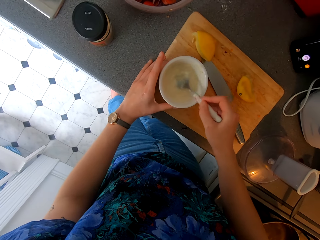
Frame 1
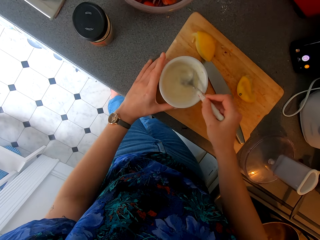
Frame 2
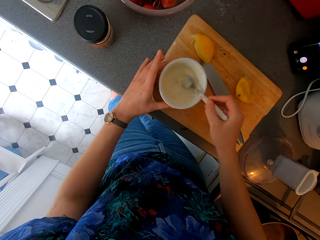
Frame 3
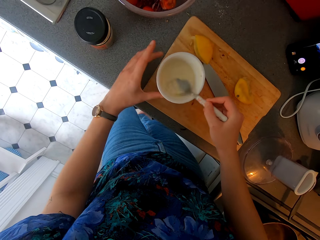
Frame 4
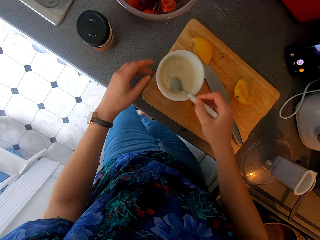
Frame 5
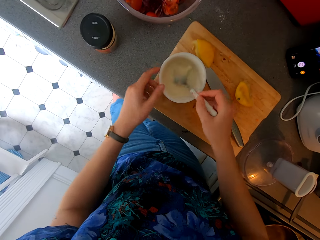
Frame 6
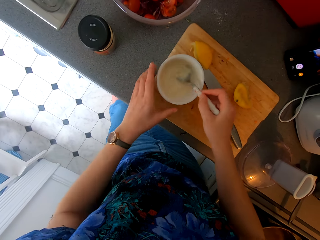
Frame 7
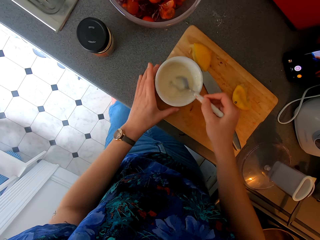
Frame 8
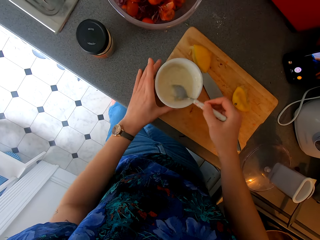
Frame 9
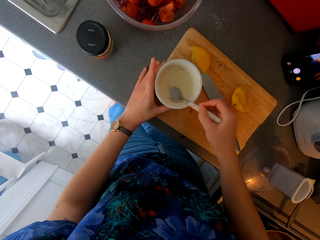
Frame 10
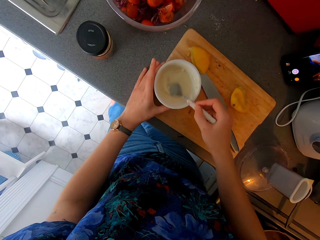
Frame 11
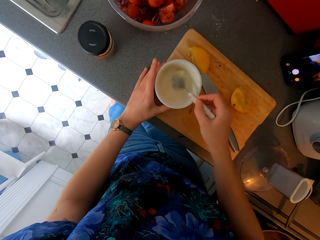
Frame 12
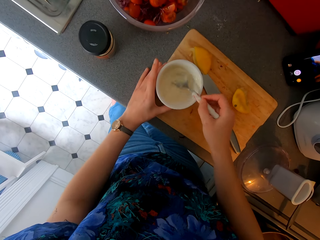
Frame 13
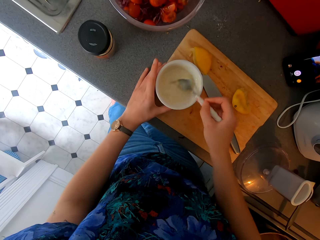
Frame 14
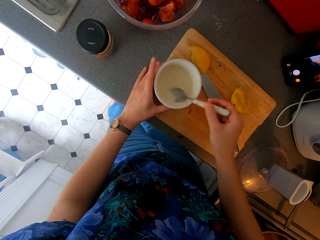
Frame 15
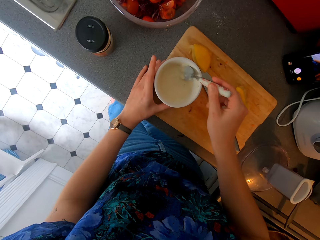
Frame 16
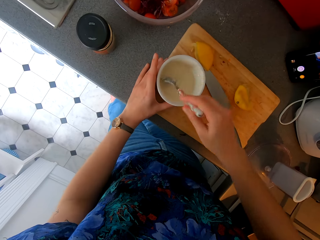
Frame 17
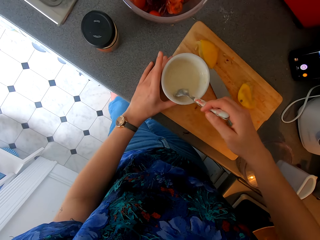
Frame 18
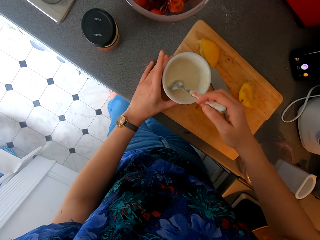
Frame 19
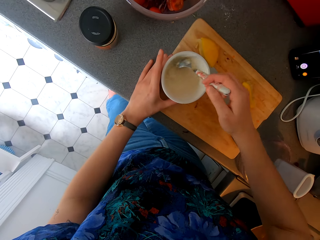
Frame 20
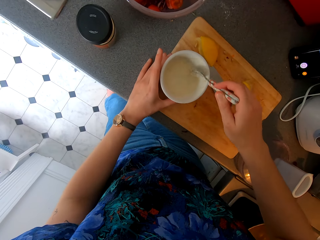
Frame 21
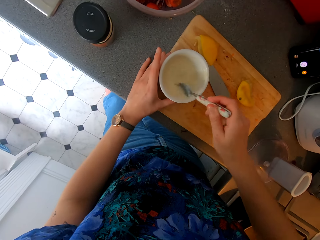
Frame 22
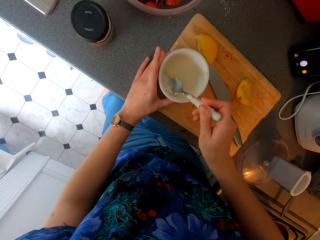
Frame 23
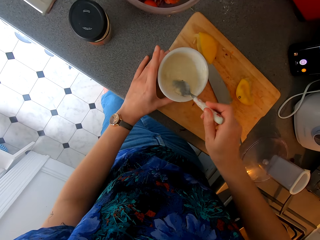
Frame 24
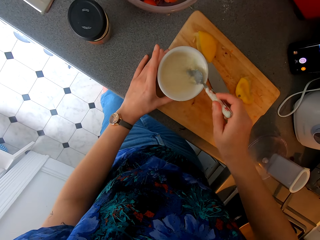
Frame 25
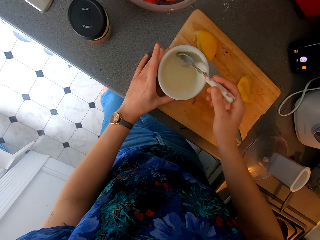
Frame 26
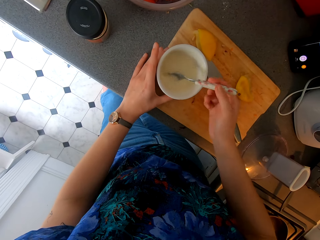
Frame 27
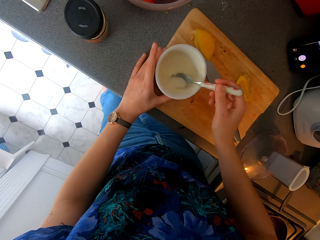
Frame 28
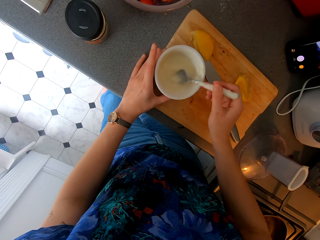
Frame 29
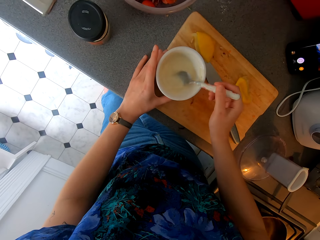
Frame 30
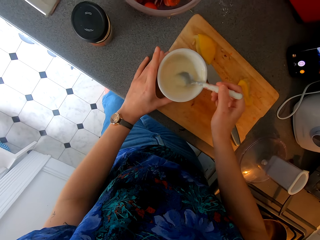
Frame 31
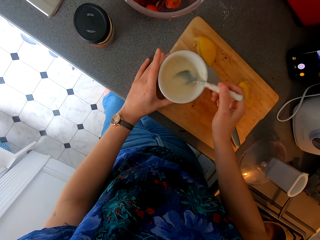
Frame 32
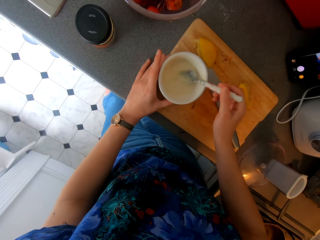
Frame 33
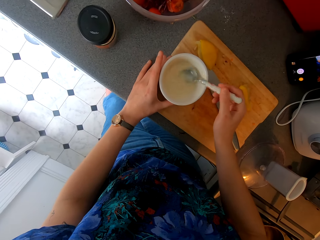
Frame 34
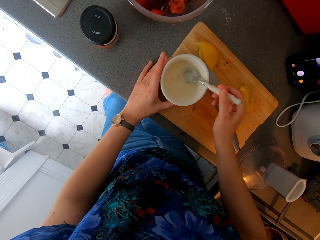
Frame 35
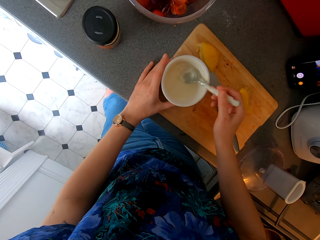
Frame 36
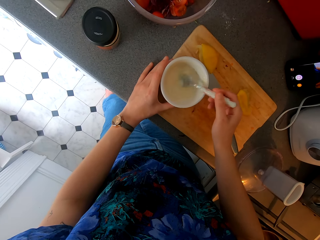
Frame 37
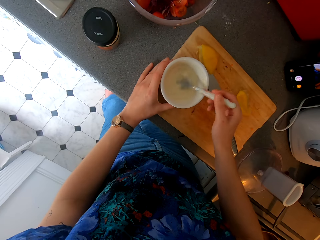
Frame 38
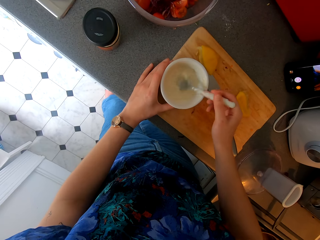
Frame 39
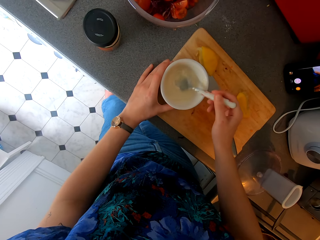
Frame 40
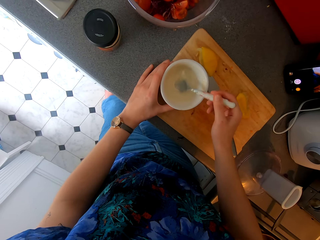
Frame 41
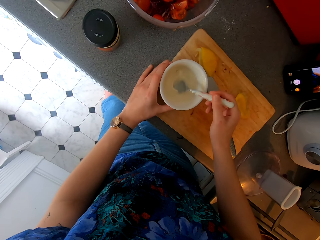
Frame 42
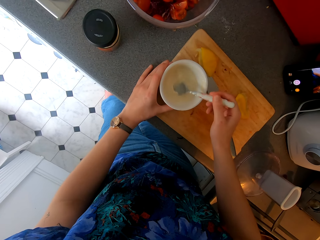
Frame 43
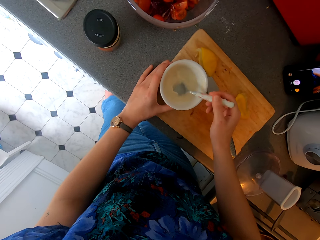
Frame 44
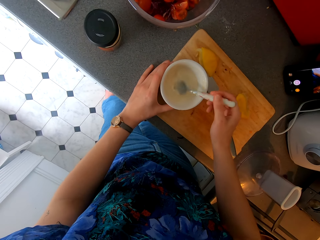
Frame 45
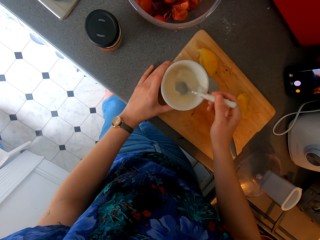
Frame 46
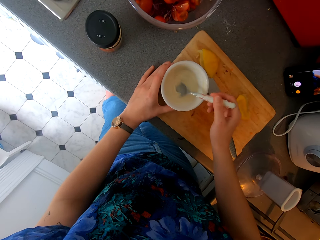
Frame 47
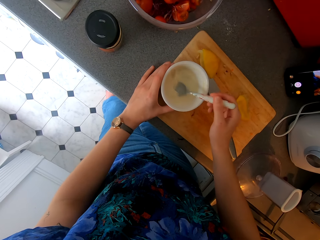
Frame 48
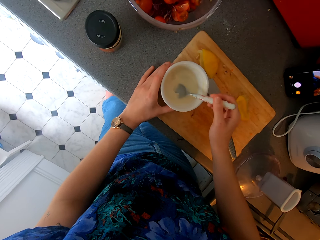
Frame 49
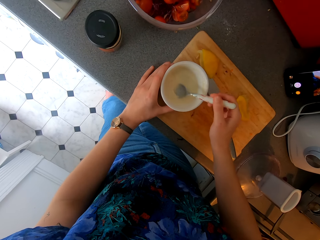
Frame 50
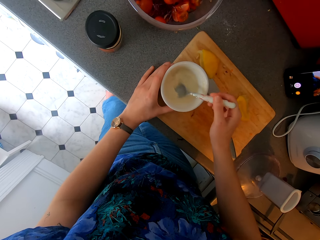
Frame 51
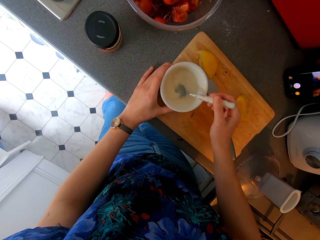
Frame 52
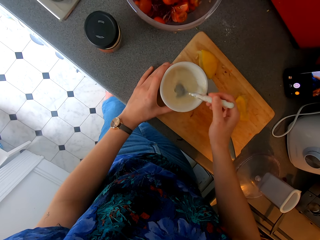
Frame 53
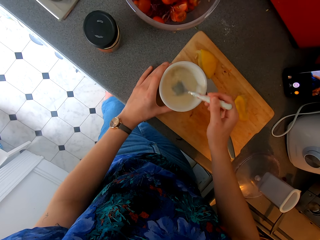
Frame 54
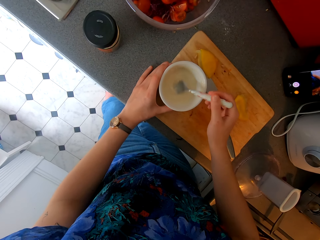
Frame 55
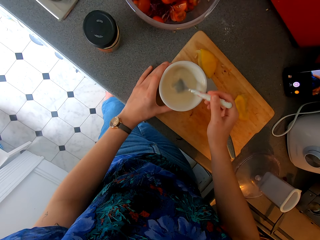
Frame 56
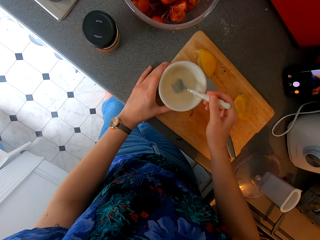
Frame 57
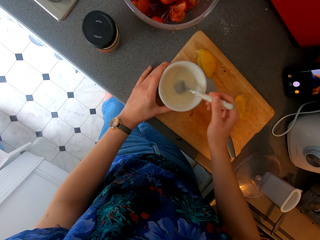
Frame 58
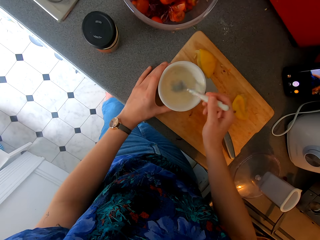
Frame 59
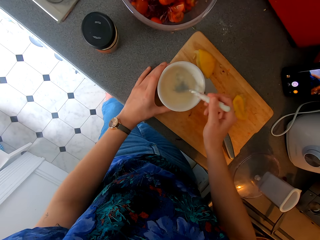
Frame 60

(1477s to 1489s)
The camera wearer stirs something with a spoon. They hold the bowl and stir something with the spoon.

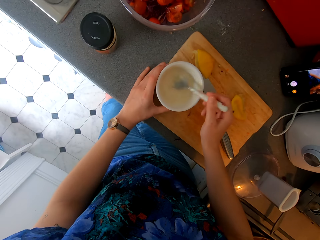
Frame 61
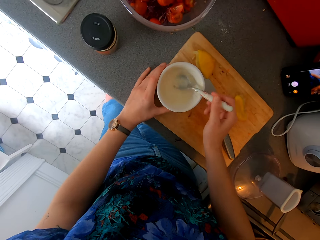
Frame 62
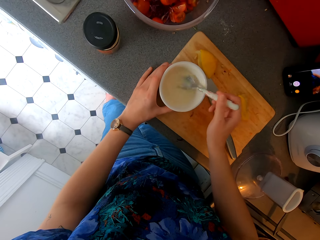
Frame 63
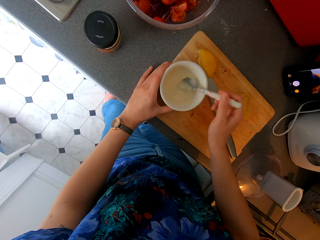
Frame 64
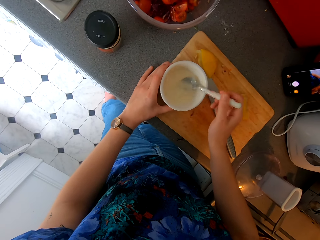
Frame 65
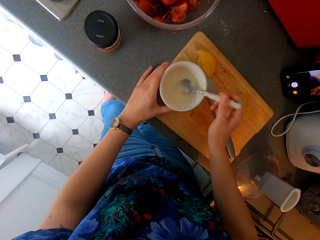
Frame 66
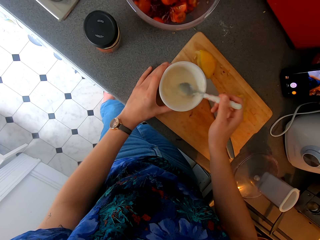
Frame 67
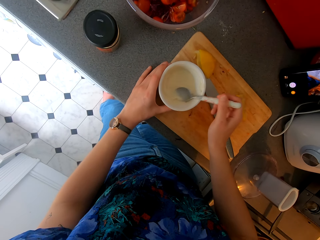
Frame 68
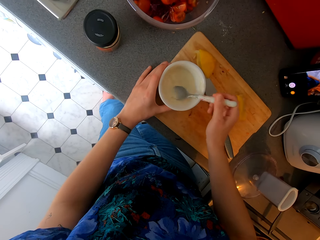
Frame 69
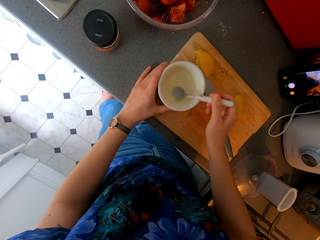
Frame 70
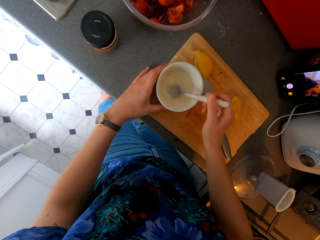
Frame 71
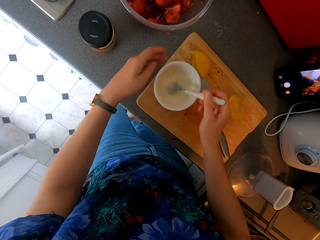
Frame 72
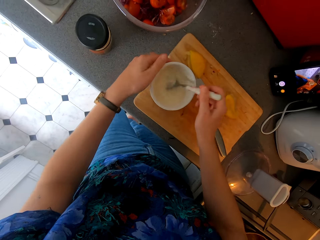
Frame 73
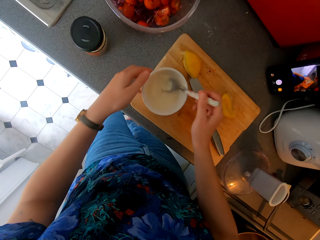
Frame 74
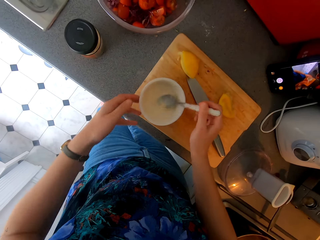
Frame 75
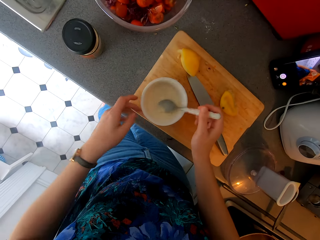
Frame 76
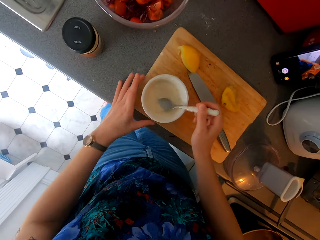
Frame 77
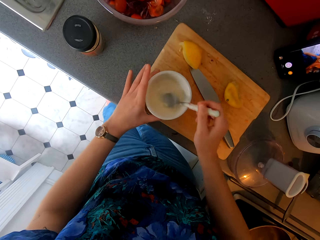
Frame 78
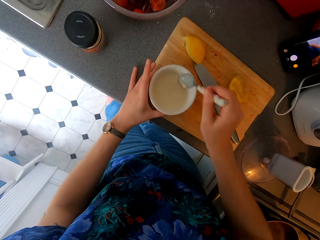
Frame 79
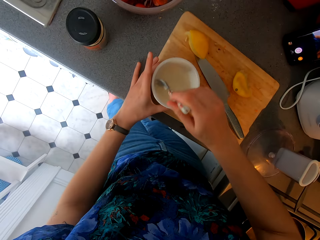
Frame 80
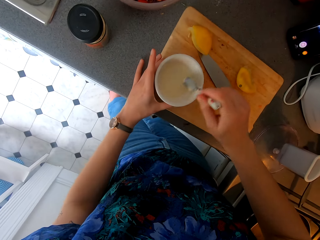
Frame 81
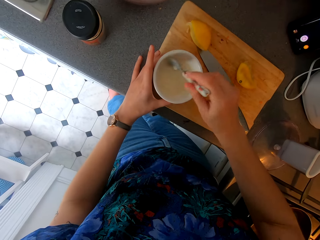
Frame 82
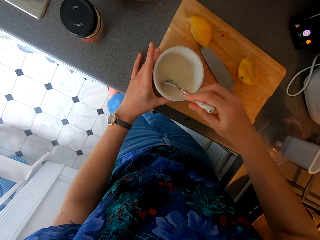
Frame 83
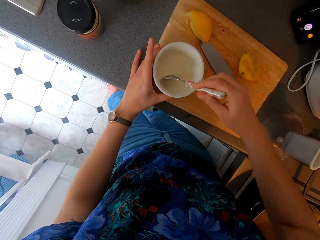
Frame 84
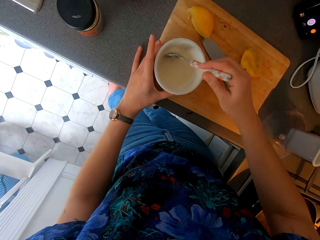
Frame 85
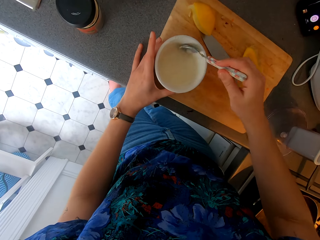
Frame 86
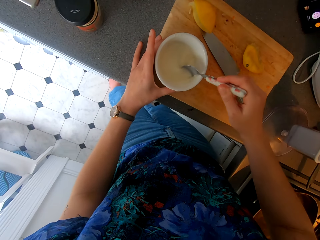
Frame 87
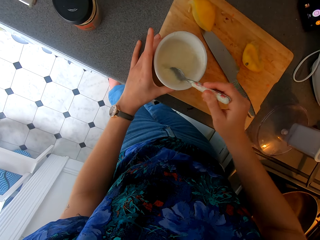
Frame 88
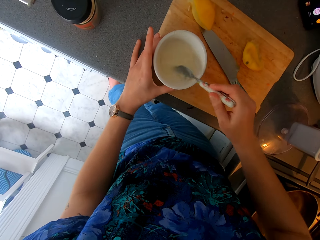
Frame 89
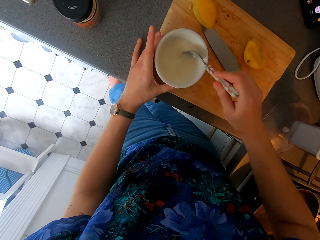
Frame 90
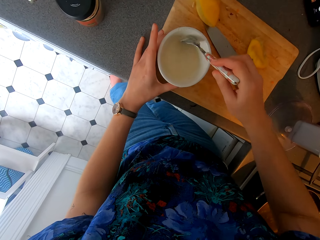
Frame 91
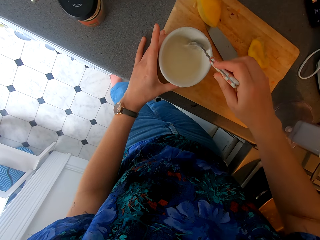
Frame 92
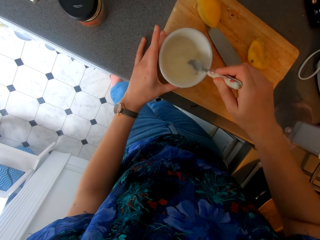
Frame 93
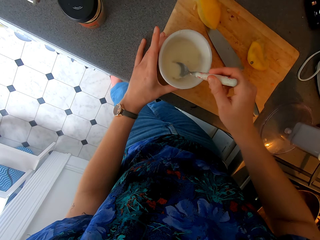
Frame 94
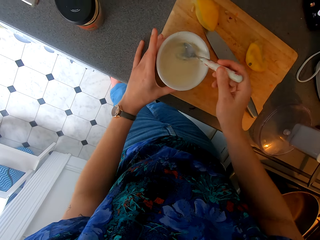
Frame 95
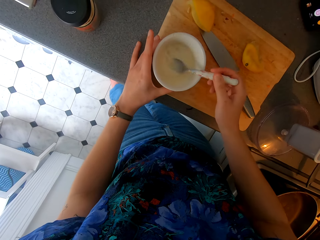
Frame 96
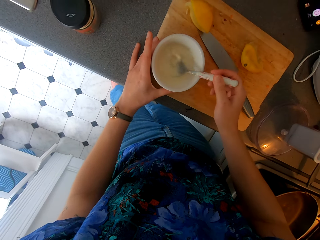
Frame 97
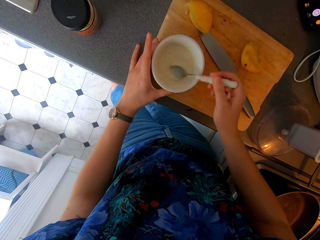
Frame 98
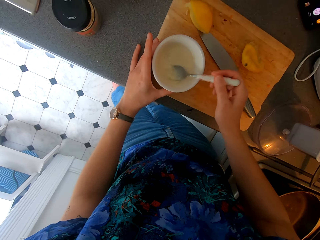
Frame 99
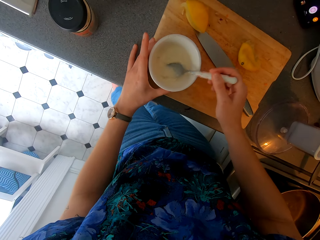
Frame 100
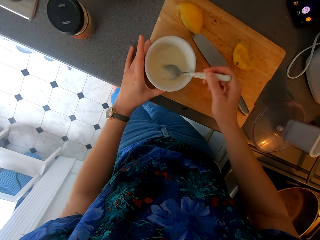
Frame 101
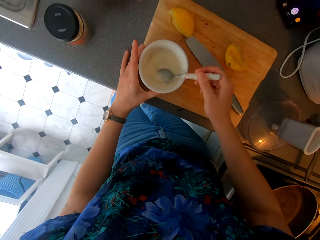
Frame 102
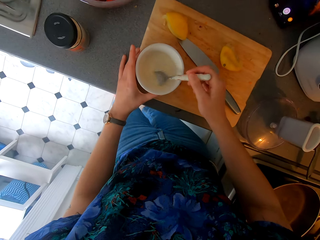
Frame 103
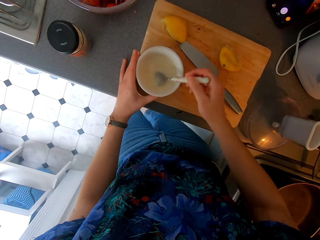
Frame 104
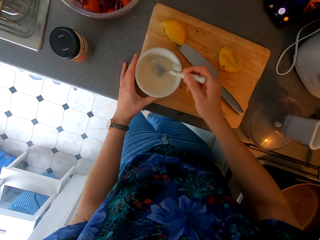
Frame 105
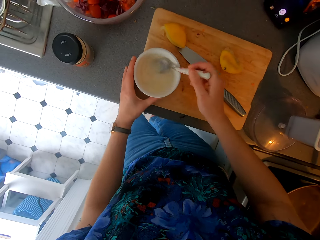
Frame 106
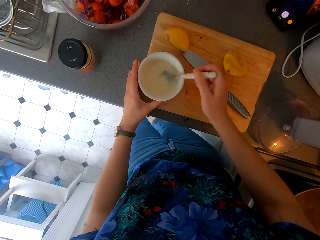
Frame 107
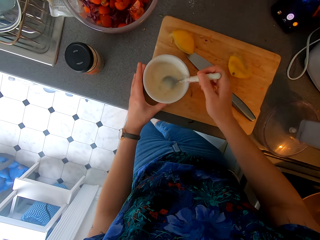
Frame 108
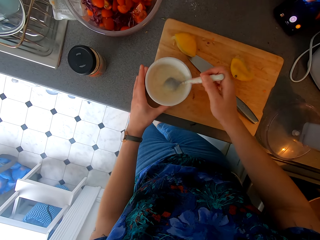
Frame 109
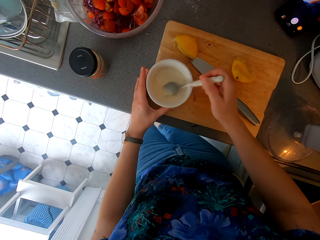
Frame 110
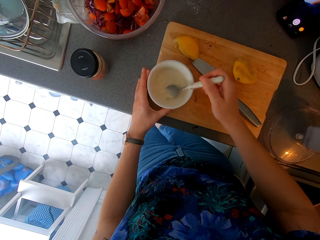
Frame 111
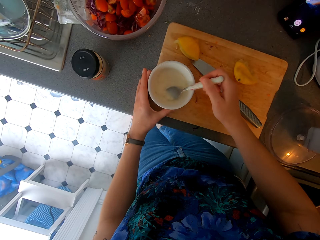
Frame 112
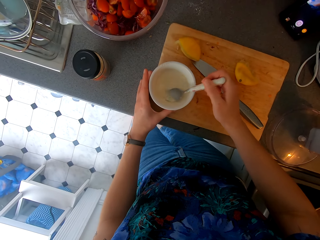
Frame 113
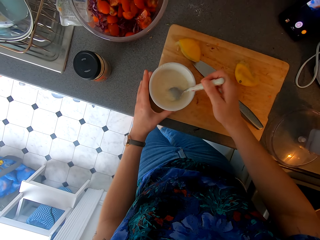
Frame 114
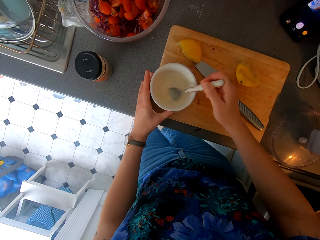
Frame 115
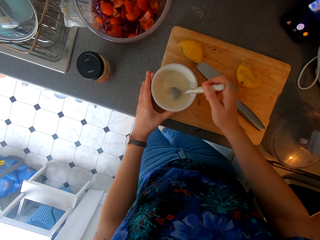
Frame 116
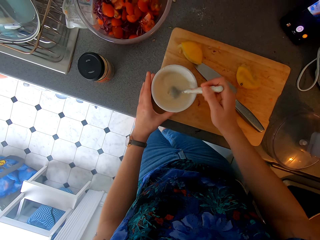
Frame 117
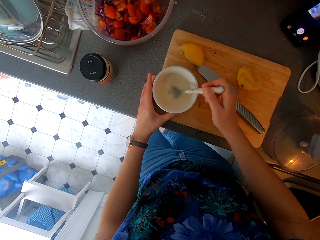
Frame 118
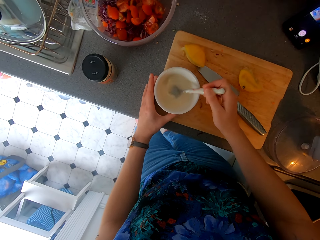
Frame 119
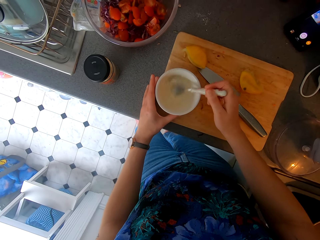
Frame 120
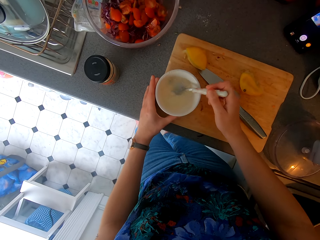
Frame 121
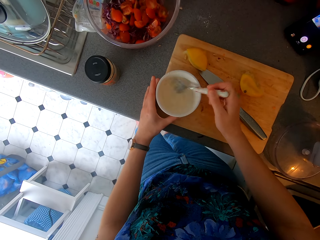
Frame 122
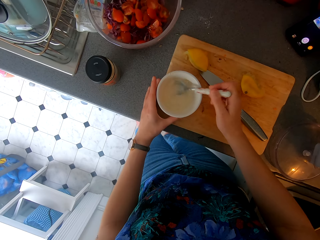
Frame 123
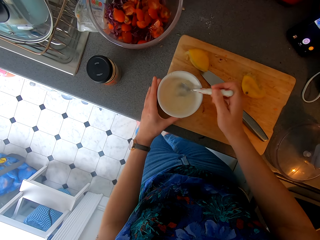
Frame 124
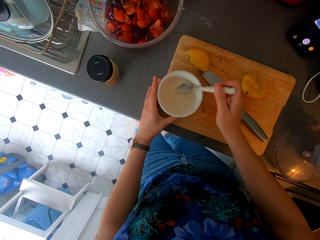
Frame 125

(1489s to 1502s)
The camera wearer stirs something with a spoon. They turn the bowl. They hold the bowl and stir something with the spoon.
